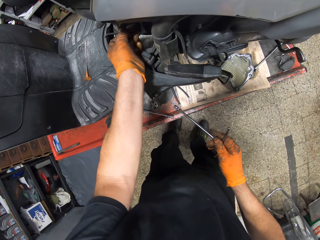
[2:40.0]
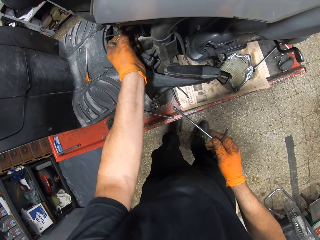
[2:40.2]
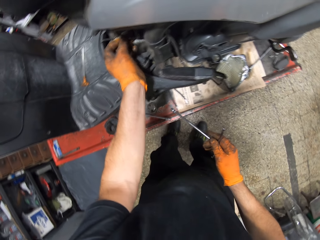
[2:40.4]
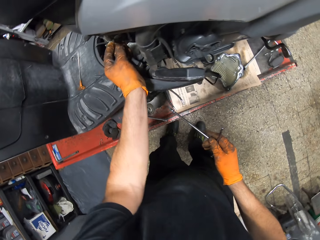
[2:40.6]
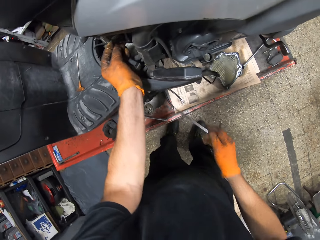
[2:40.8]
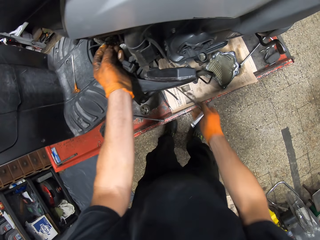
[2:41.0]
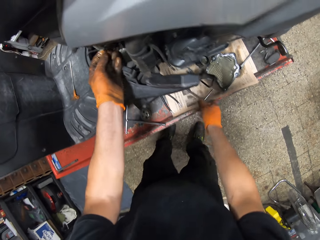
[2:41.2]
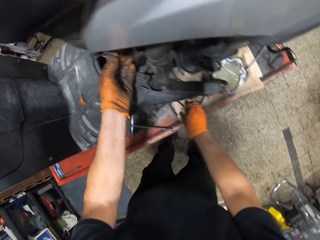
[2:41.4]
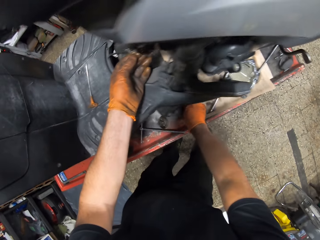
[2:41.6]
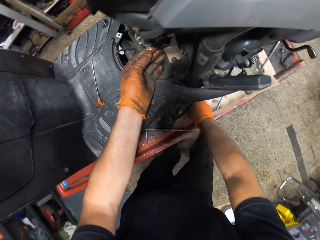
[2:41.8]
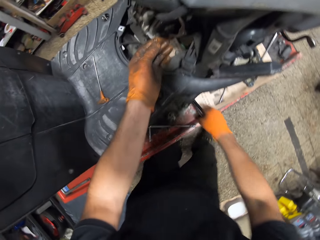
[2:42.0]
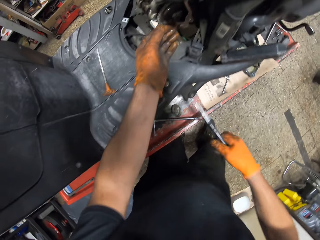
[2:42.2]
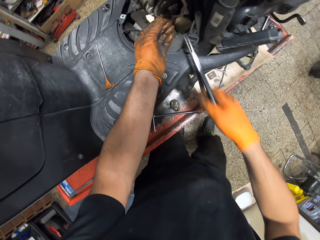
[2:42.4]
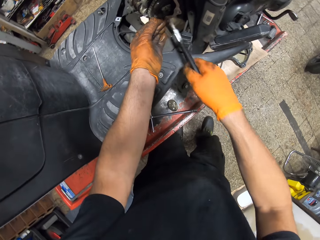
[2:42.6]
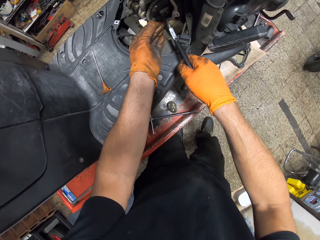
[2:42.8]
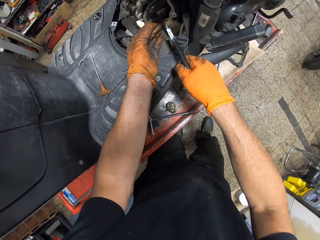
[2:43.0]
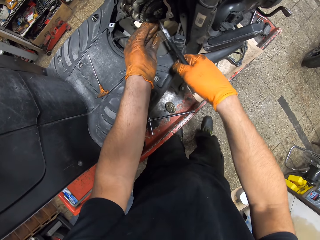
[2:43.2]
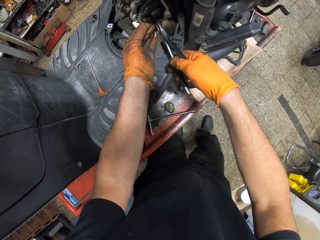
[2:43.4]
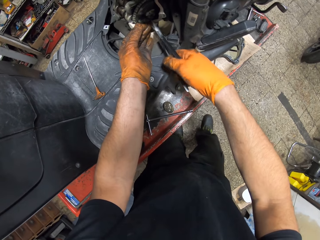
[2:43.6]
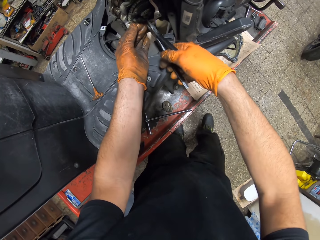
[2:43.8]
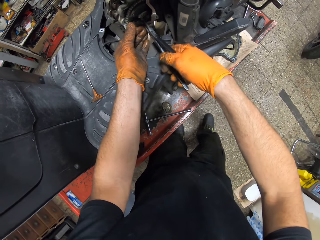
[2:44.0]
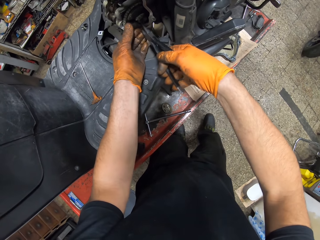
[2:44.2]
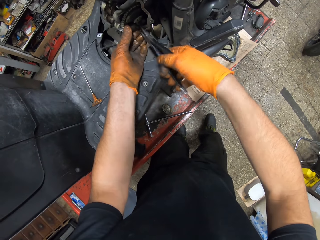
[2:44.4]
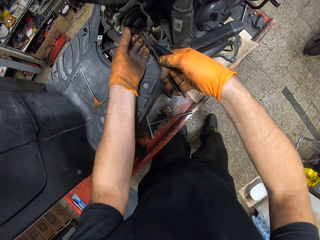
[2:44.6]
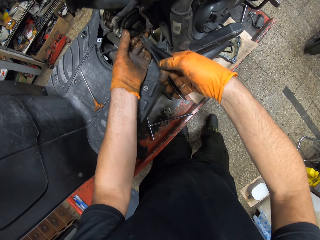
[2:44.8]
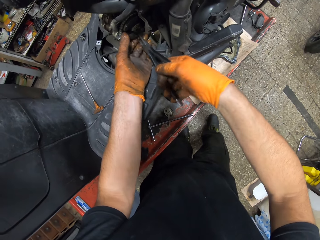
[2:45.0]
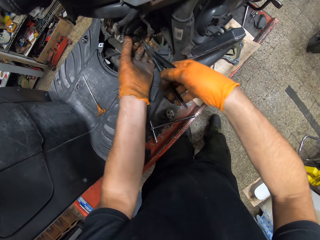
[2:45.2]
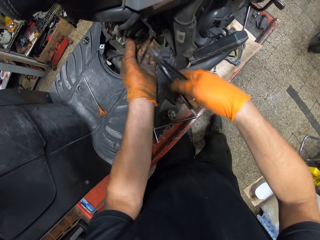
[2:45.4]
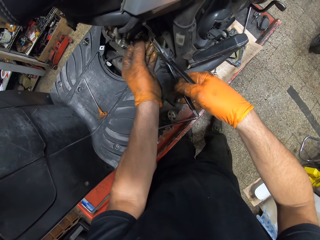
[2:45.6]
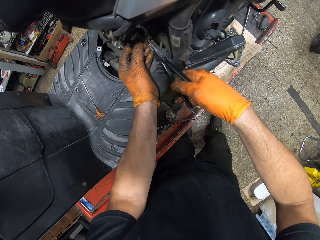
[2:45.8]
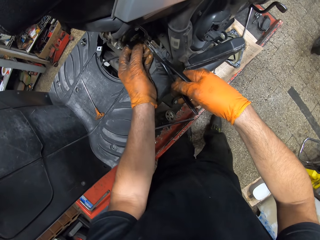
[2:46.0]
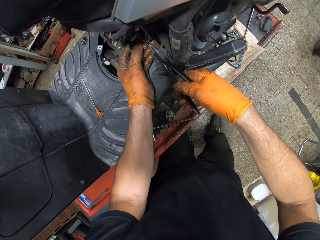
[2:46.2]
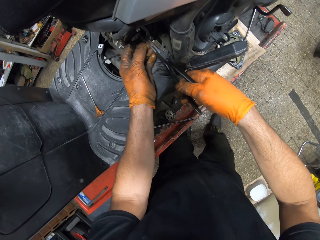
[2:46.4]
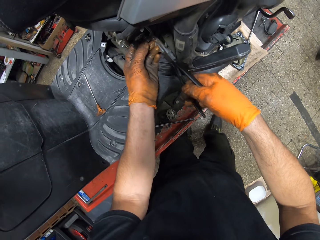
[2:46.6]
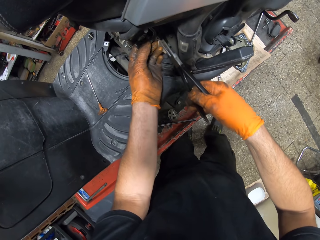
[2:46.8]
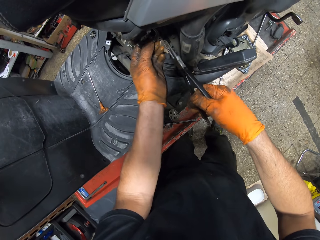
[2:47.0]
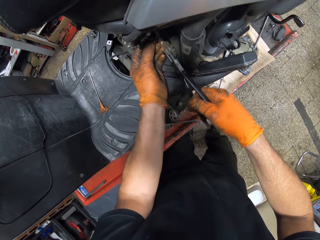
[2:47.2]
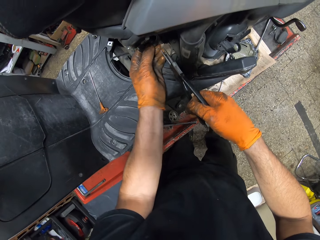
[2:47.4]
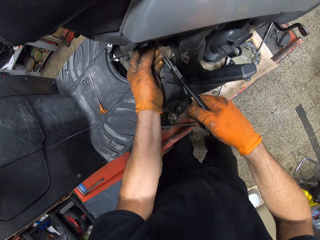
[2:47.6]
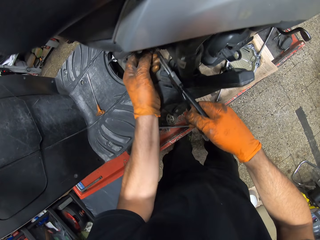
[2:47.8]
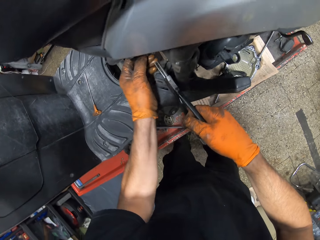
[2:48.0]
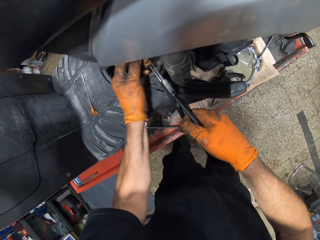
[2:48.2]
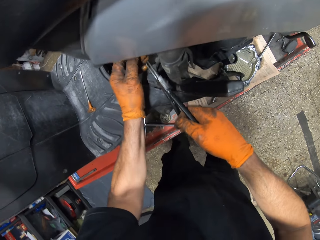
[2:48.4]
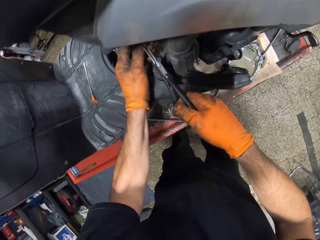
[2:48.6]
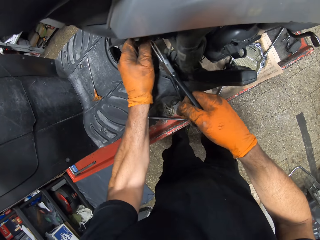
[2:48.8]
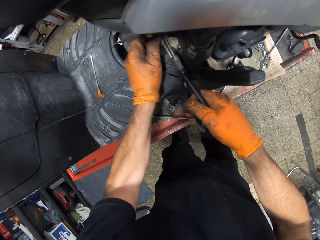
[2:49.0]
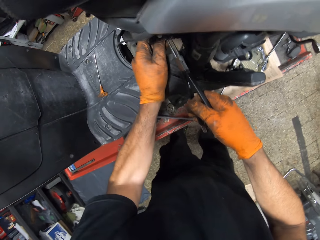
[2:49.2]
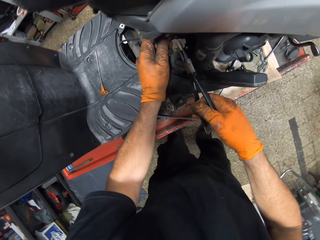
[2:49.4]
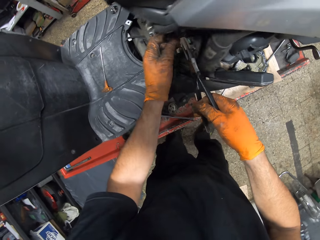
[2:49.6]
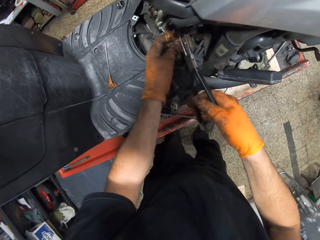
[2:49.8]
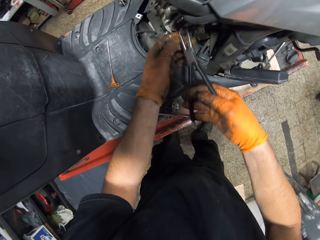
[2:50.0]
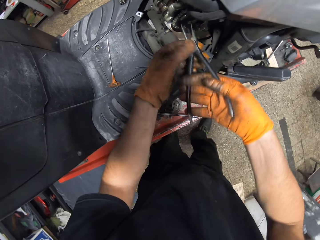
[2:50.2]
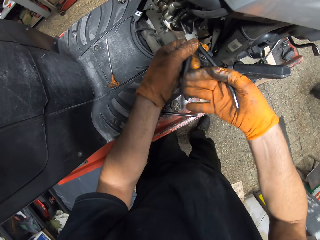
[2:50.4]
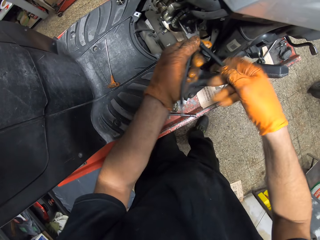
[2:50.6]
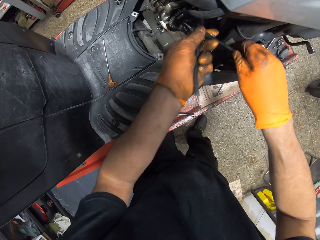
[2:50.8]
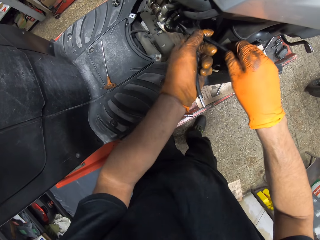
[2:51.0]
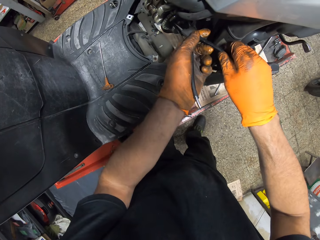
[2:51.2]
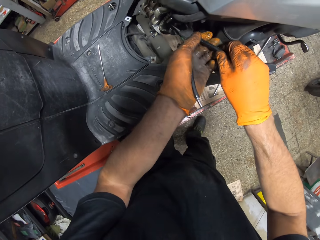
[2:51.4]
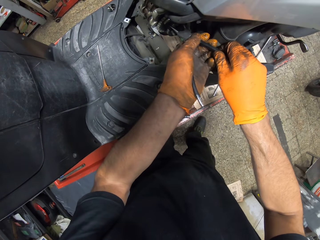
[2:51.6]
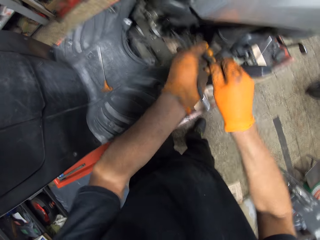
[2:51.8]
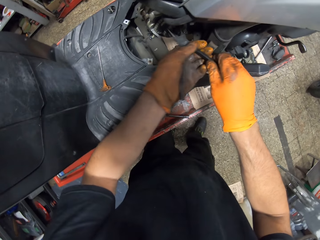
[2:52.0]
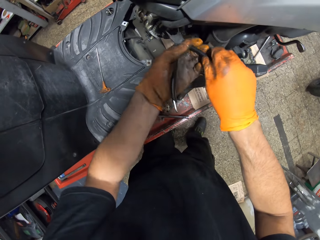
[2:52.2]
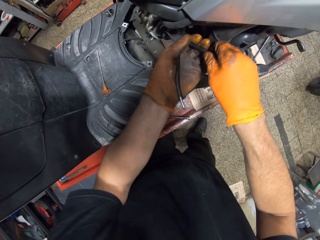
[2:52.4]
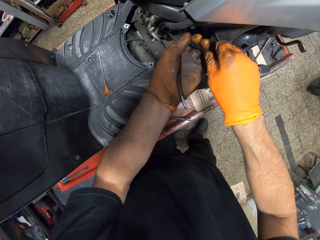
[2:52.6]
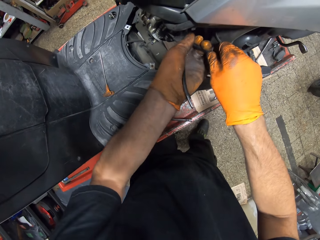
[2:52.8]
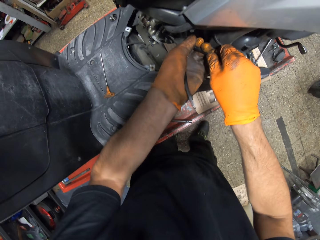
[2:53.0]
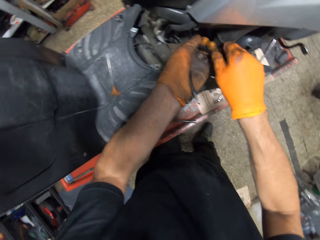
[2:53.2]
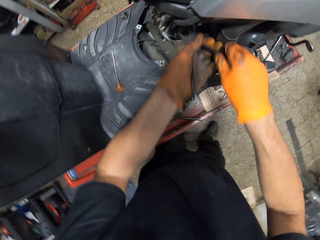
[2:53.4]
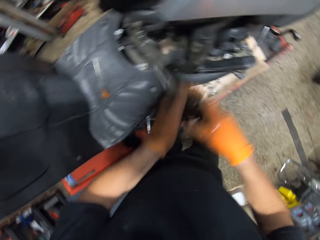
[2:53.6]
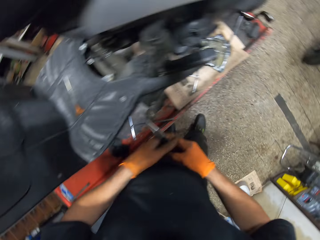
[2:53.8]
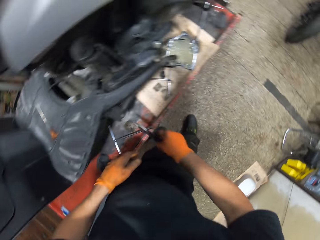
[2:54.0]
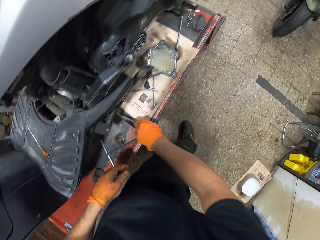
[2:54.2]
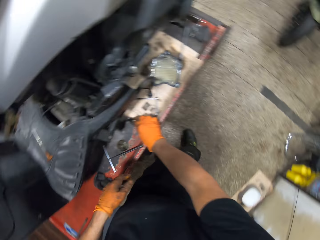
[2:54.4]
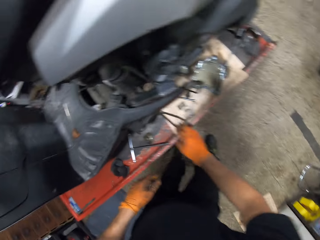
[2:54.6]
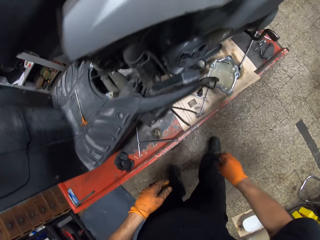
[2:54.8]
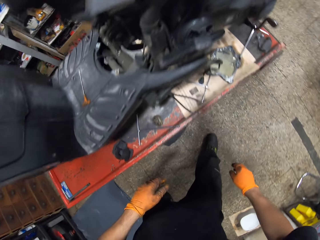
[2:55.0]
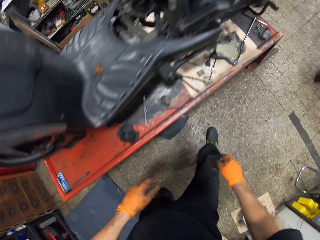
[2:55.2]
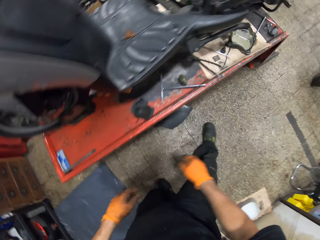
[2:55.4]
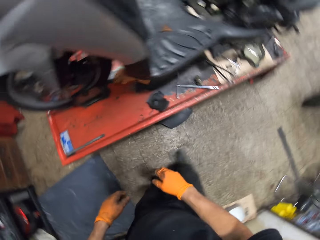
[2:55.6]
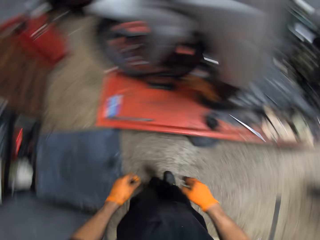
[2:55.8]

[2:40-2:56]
The camera wearer pulls something from the engine. He drops the T spanner in his gloved right hand on the work table. He picks up the nose plier on the work table with his gloved right hand. He loosens the rear sprocket in the motorcycle engine with the nose plier in his gloved right hand. He pulls something from the engine. He loosens the rear sprocket in the motorcycle engine with the nose plier in both gloved hands. He drops the nose plier on the work table with his gloved right hand.

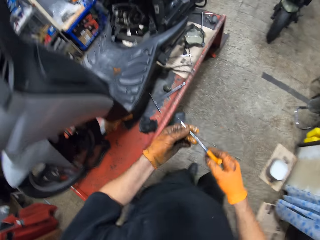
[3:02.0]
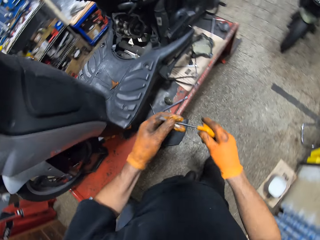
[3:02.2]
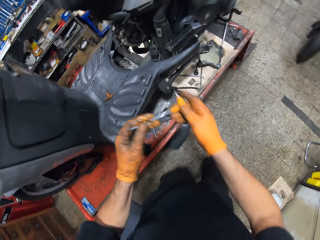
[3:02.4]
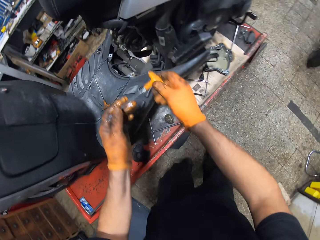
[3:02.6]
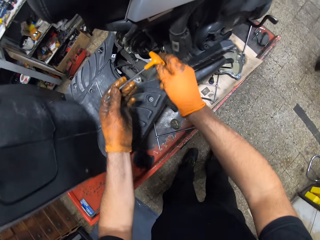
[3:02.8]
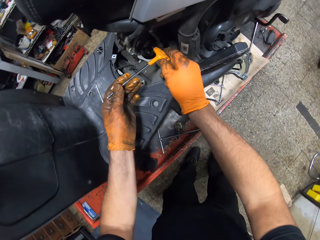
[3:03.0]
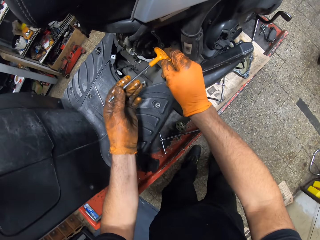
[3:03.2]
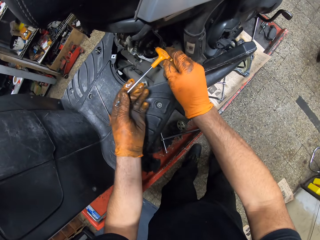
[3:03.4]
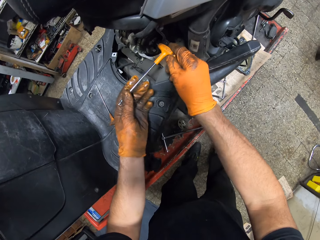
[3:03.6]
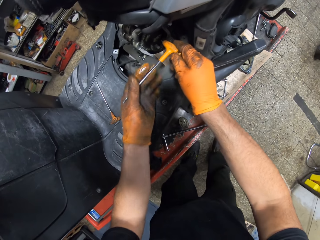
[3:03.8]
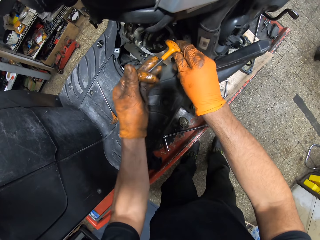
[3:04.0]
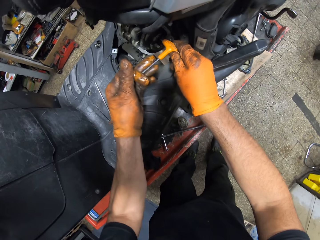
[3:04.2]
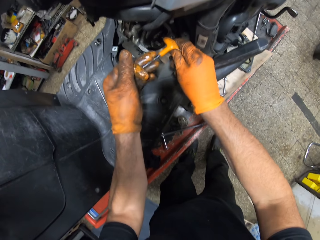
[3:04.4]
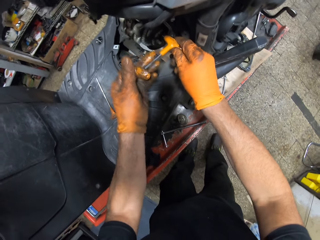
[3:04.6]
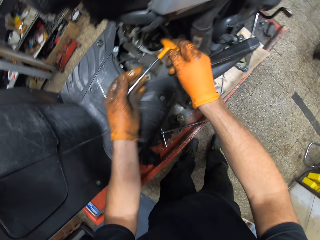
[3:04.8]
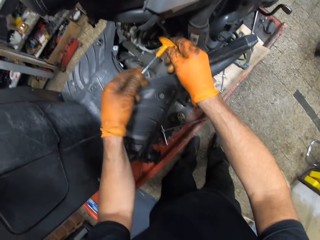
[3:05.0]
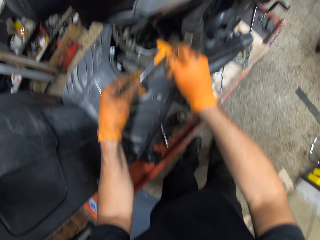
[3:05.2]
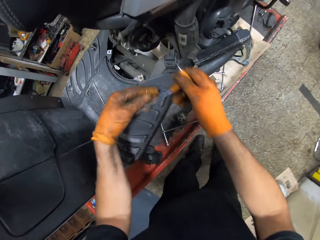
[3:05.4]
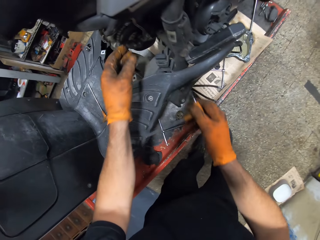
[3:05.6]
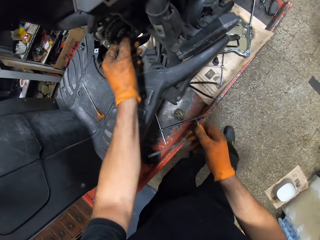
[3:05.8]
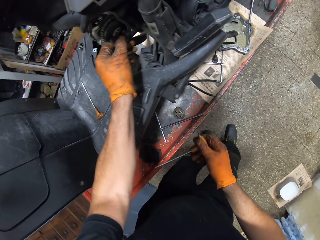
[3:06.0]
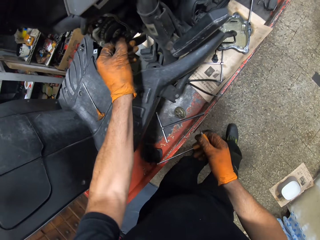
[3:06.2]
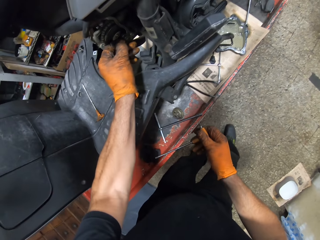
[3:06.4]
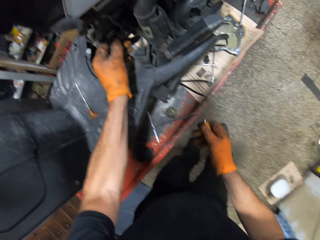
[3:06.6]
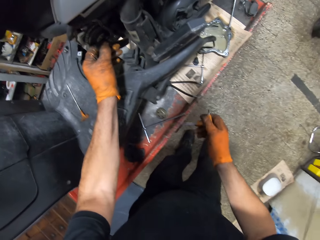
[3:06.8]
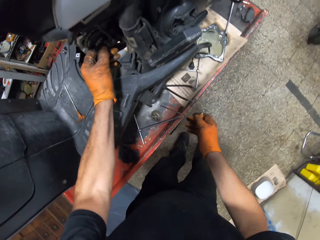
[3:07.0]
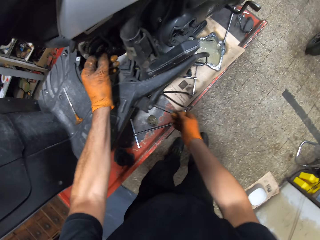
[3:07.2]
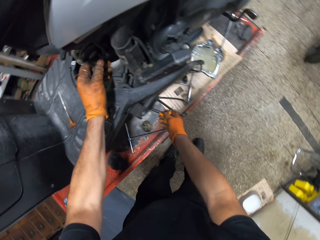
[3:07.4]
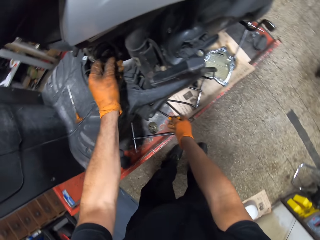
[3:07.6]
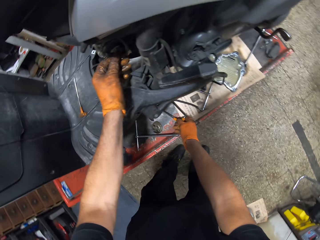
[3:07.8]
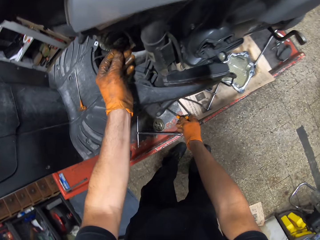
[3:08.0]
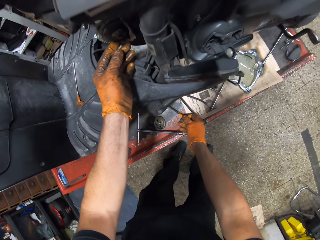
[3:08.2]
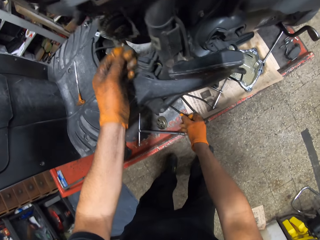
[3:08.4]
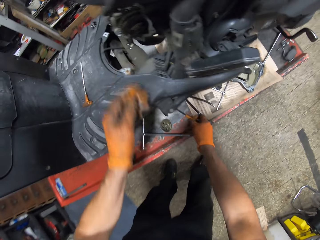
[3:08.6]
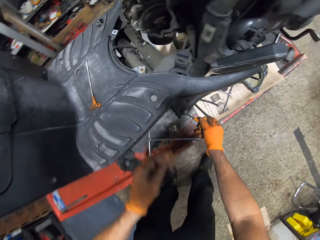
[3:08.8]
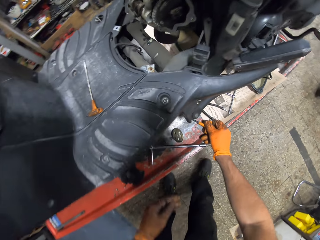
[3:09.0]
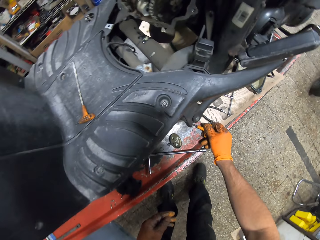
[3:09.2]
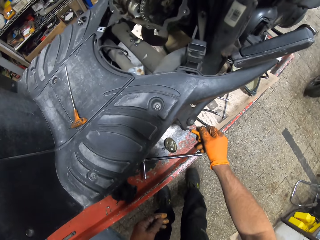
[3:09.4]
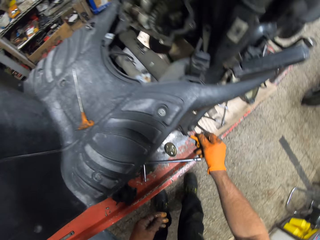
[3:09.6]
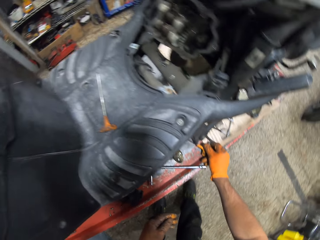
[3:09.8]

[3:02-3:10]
The camera wearer walks around the room. He places the screwdriver in a bolt in the motorcycle engine with both gloved hands. He loosens the engine with a wrench. He removes the screwdriver from the engine with his gloved right hand. He shakes the rear sprocket in the motorcycle engine with his gloved left hand. He drops the screwdriver in his gloved right hand in the work table.
